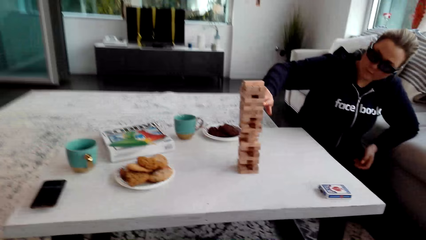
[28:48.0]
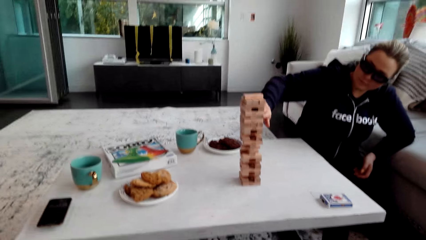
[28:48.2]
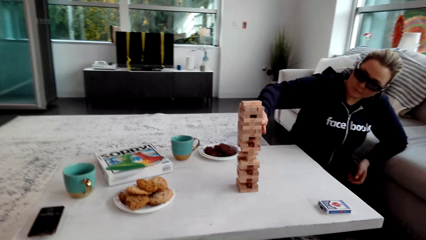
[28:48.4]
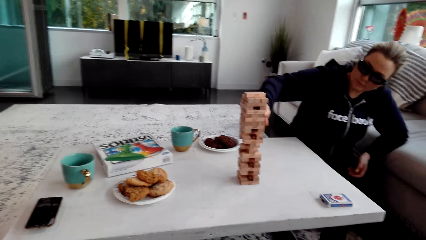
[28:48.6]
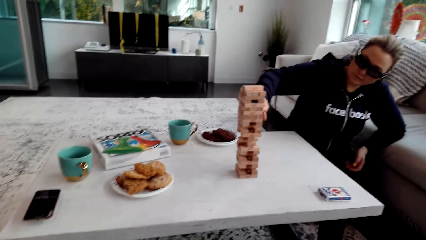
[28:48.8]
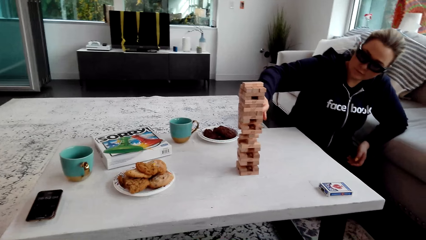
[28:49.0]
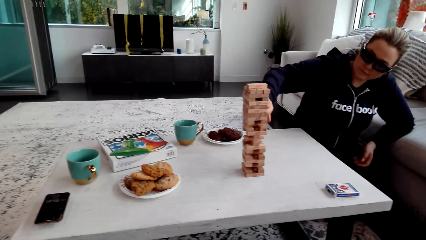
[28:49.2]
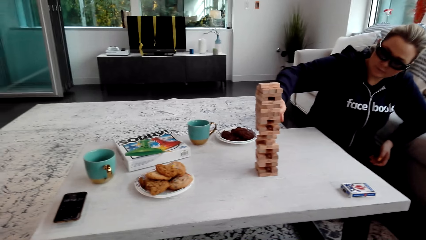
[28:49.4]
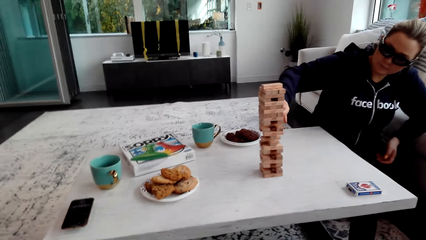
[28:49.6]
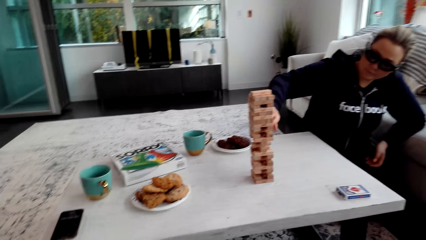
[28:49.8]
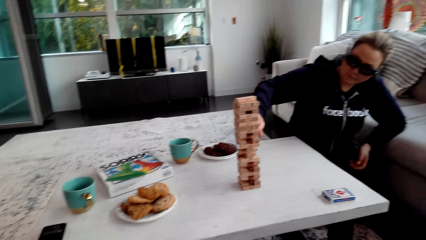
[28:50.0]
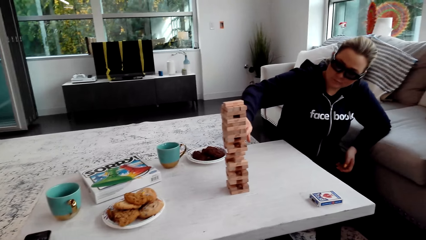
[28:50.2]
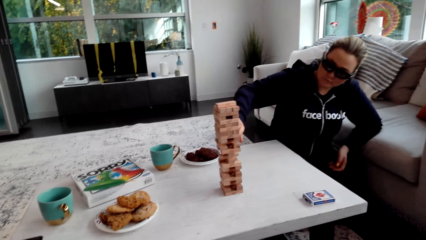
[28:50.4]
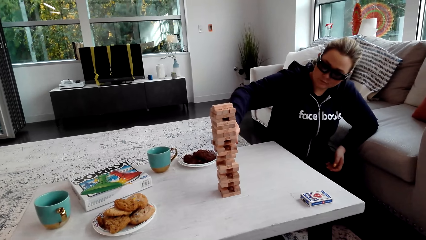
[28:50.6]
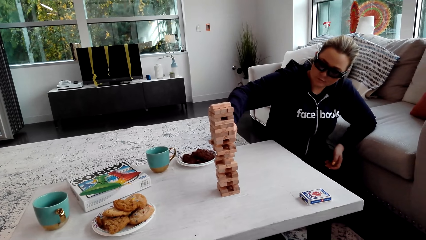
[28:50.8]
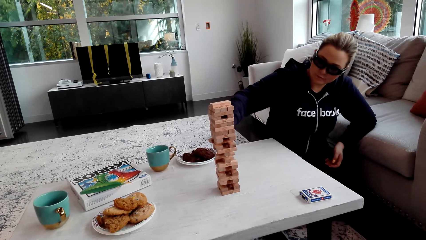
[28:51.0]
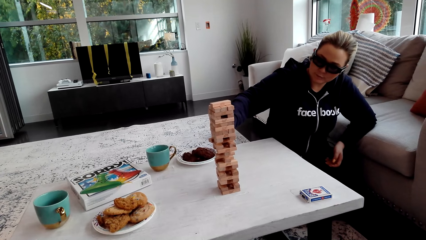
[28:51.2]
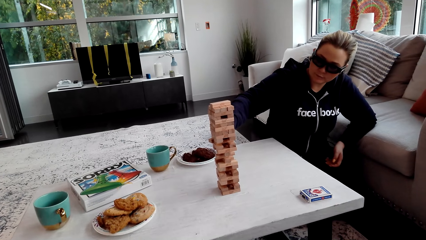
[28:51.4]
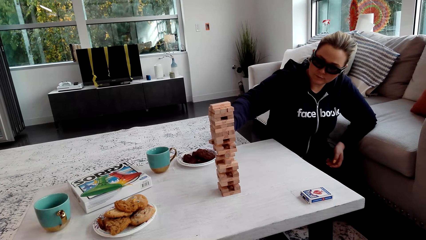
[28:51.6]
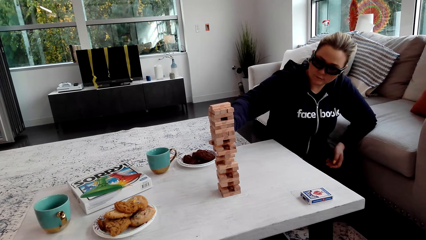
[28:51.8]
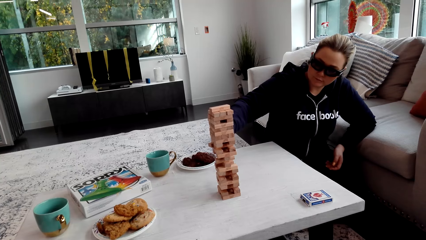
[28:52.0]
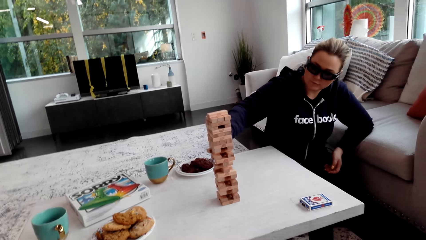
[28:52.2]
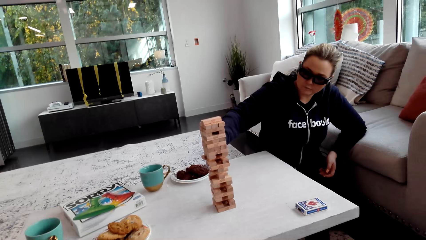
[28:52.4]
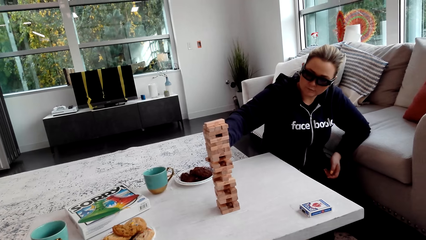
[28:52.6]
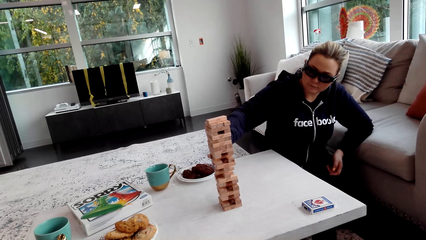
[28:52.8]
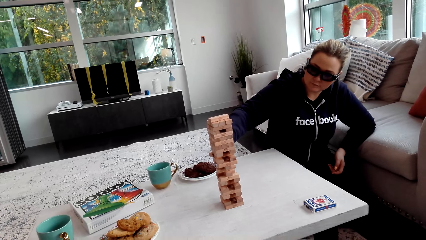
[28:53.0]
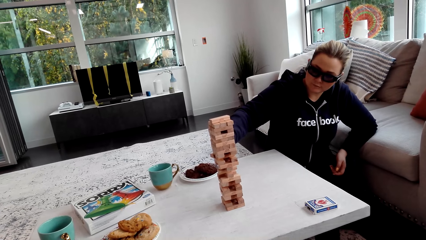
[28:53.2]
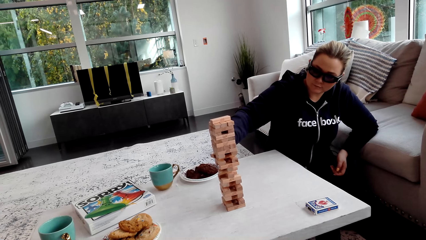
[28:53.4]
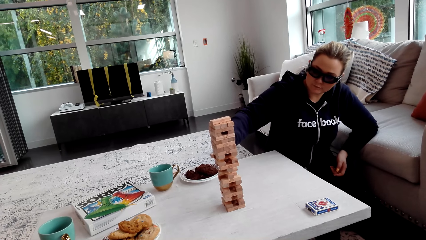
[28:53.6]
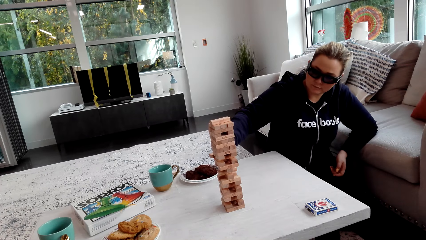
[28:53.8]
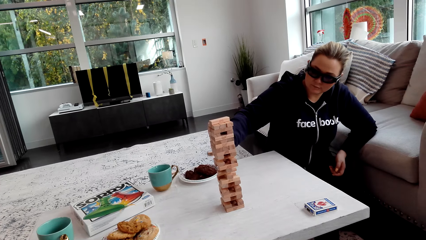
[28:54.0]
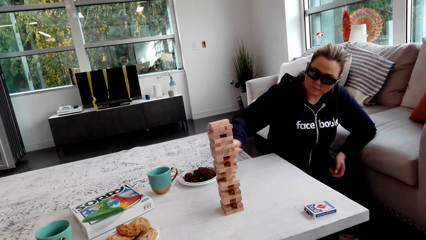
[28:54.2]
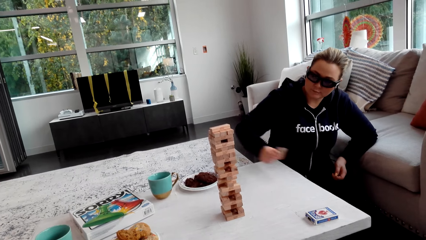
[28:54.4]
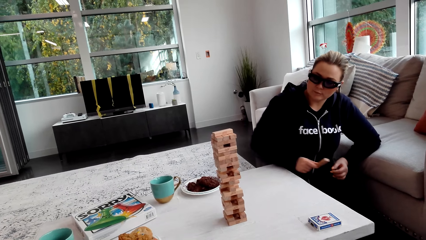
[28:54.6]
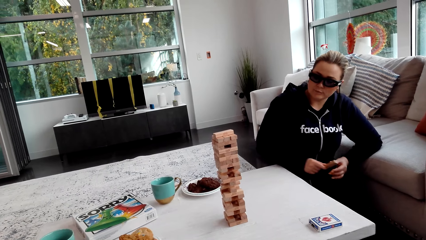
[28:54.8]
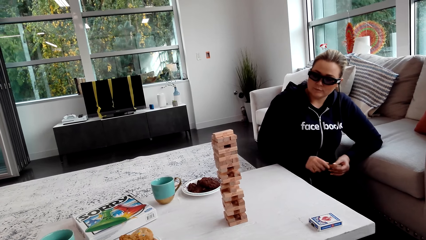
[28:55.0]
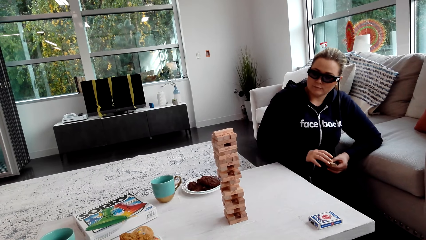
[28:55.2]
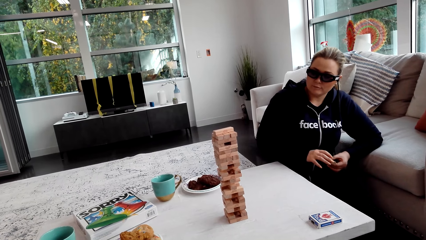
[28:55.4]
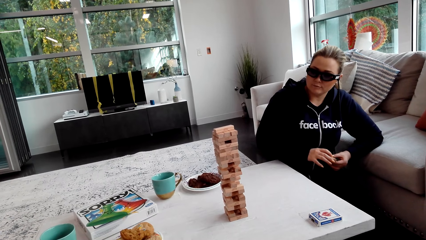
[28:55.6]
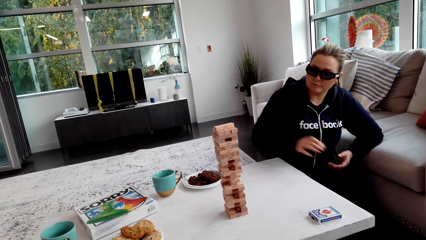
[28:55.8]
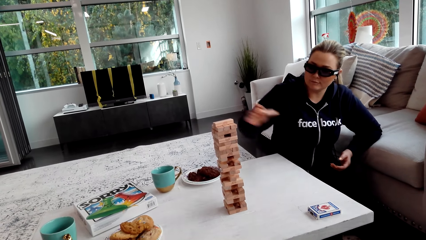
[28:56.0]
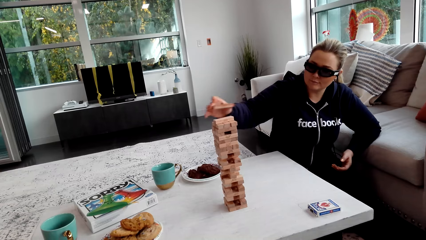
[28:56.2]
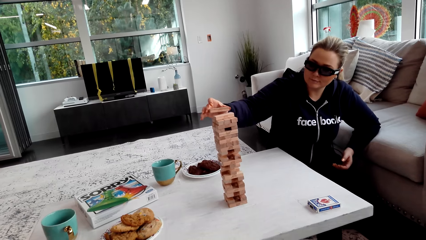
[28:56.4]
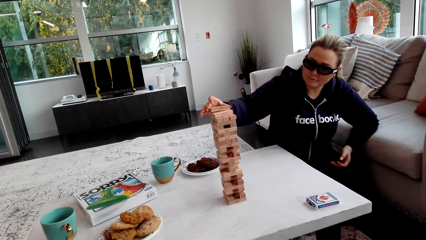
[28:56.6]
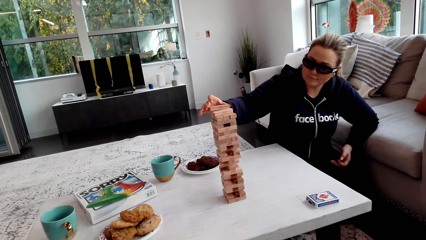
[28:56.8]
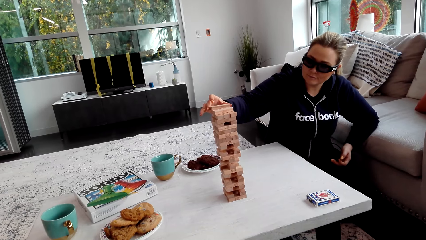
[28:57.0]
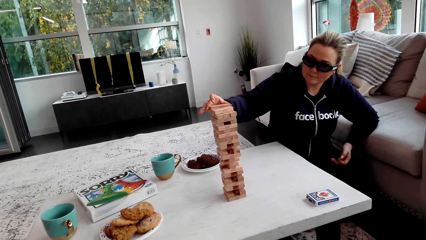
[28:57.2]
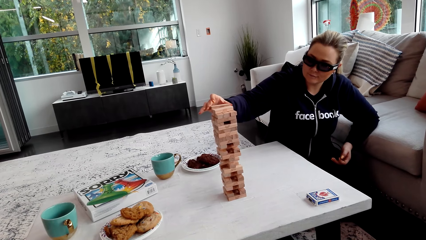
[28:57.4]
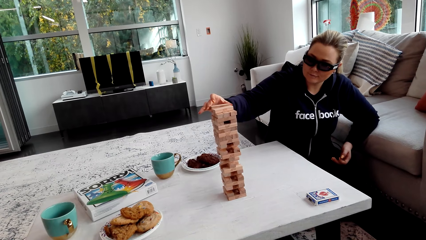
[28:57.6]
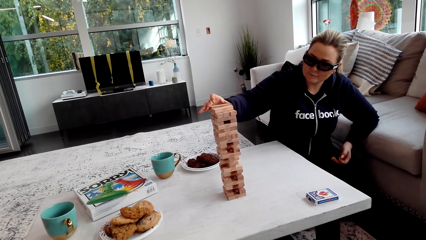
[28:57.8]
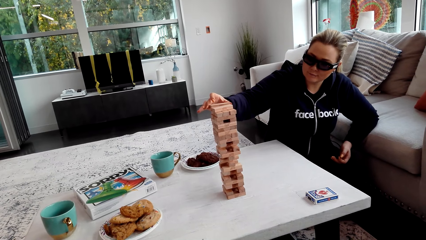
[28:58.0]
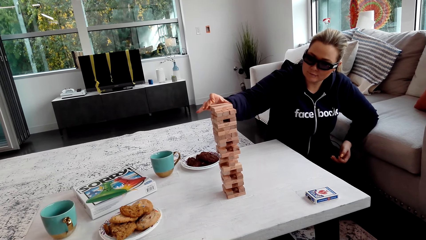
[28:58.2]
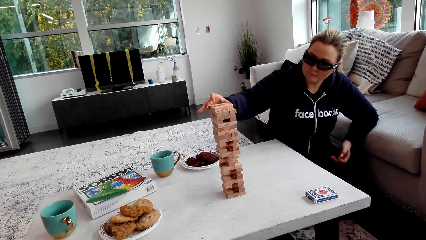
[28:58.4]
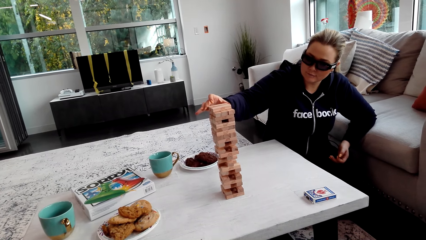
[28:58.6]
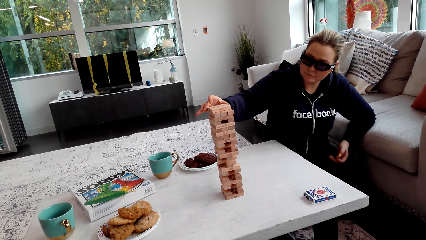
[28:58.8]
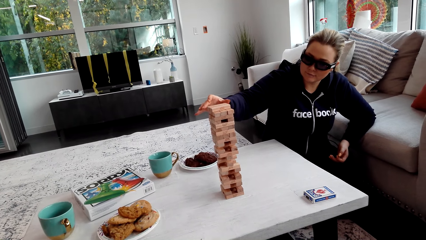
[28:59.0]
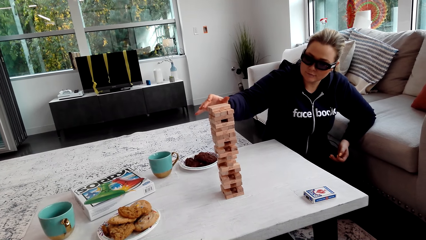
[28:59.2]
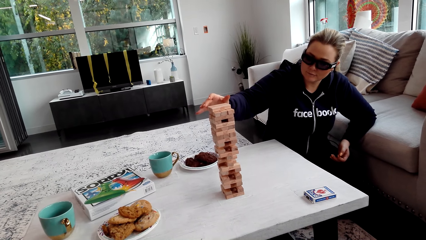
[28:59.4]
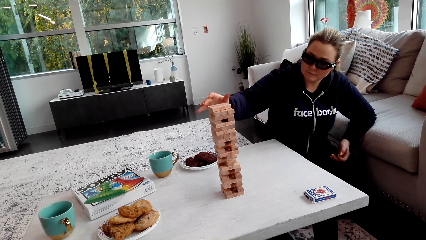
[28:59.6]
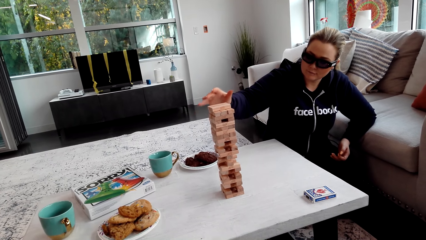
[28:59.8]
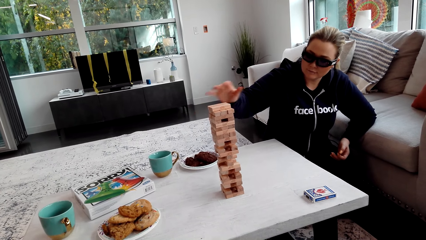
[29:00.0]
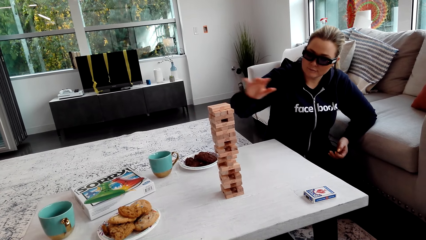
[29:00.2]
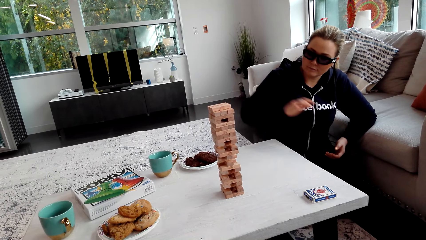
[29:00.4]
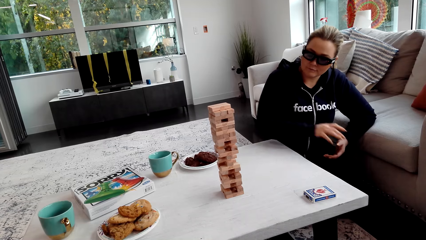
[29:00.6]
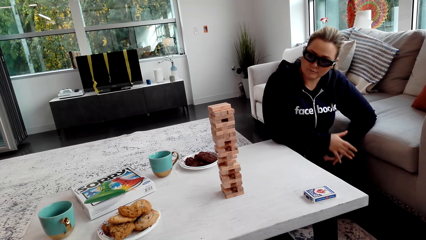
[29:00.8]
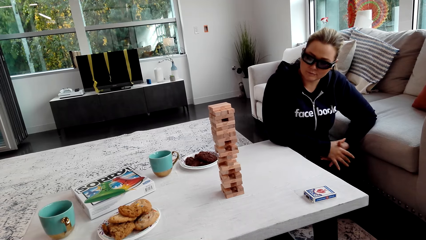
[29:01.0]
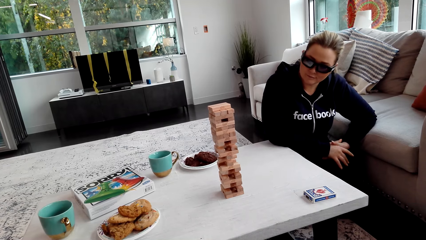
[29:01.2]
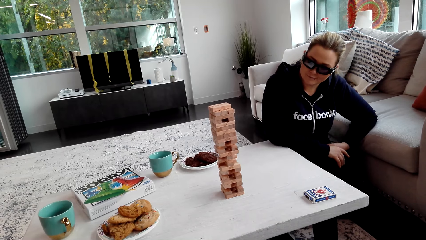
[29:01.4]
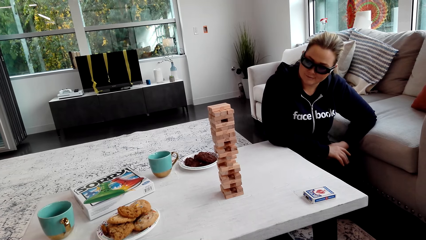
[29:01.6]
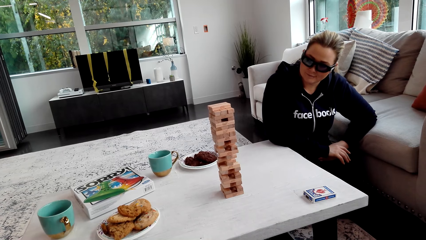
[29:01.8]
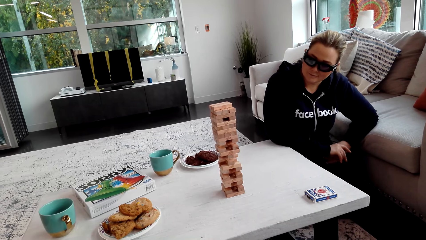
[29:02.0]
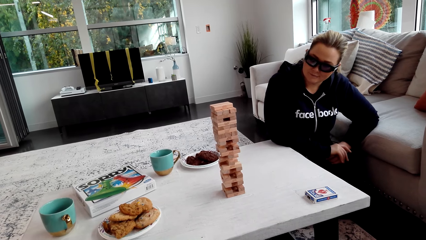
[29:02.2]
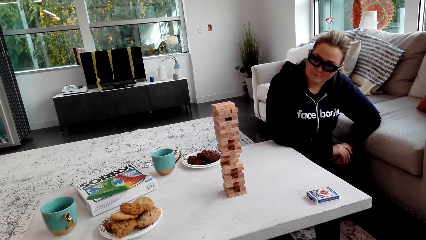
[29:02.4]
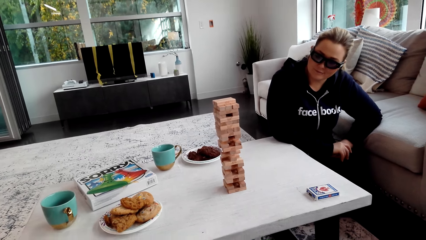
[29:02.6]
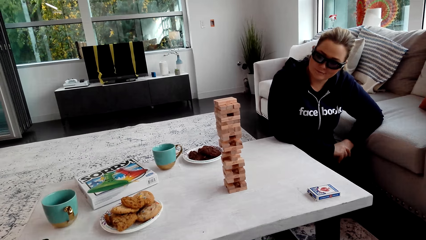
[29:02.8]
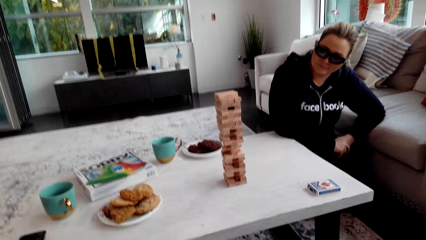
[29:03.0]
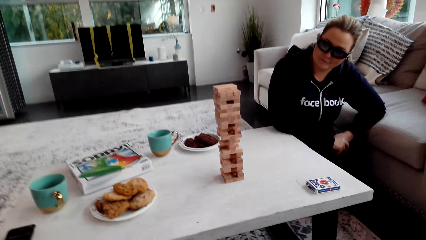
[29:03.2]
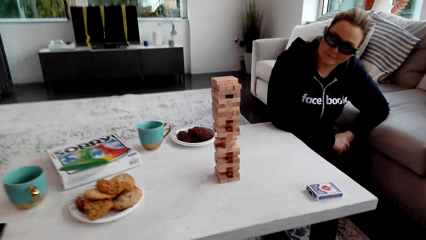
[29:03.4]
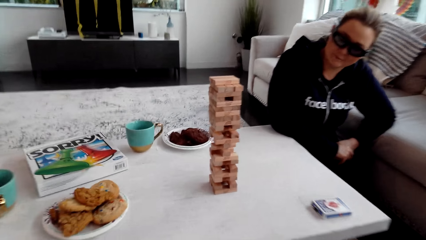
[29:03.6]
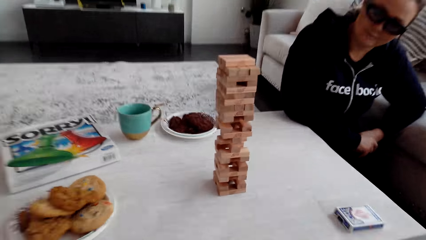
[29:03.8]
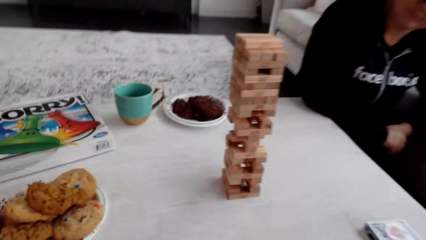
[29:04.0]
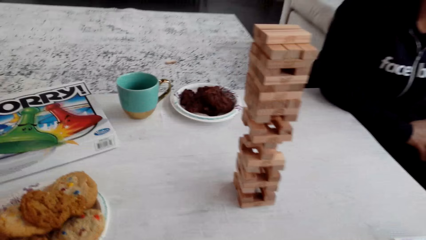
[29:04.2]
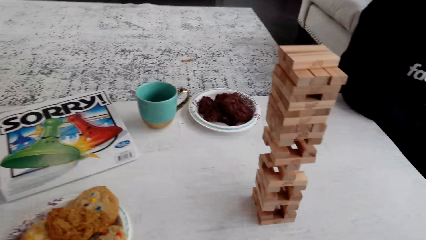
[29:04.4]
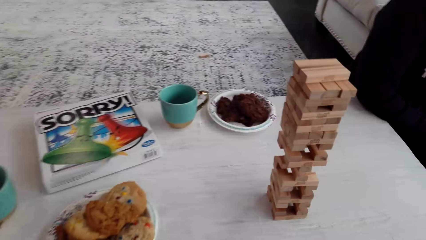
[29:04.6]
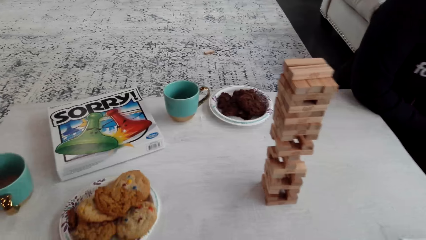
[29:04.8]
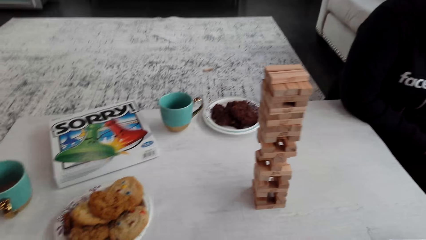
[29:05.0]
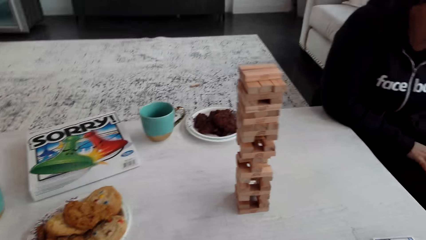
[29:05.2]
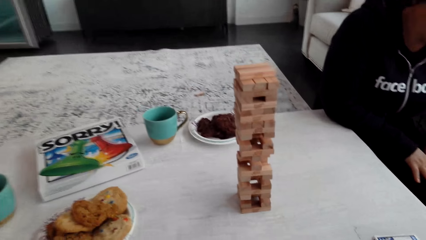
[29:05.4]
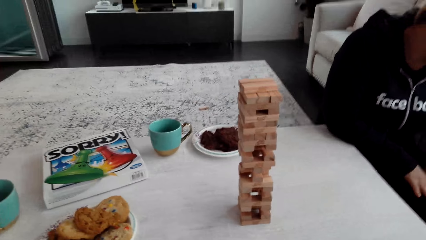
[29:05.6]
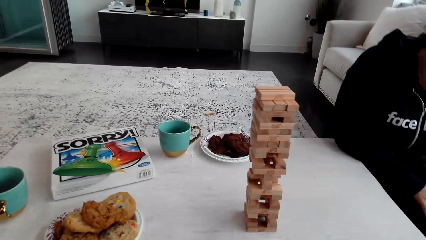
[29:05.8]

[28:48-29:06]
A woman plays. The camera wearer laughs. The woman removes the wooden jenga piece with her right hand. The woman holds the wooden jenga piece with both her hands. The woman puts the wooden jenga piece on the top of the jenga with her right hand. The camera wearer talks to the woman.
